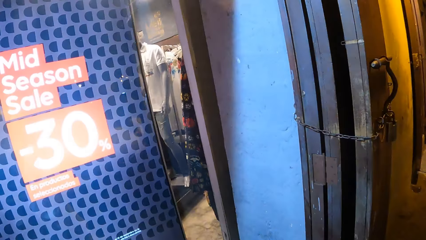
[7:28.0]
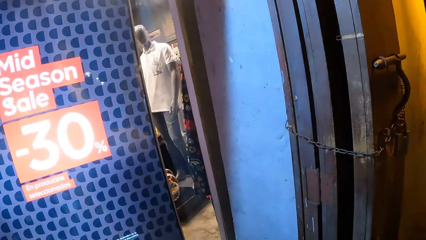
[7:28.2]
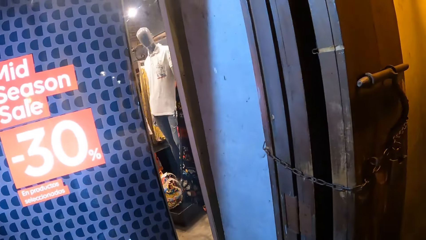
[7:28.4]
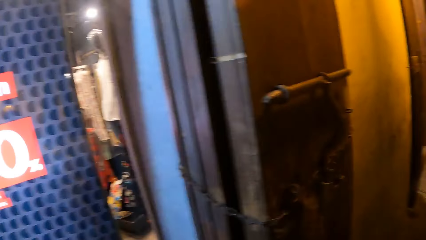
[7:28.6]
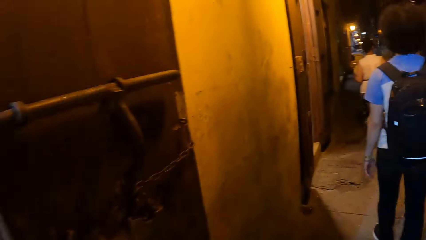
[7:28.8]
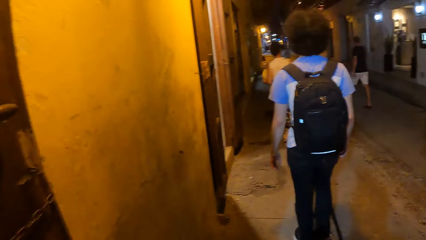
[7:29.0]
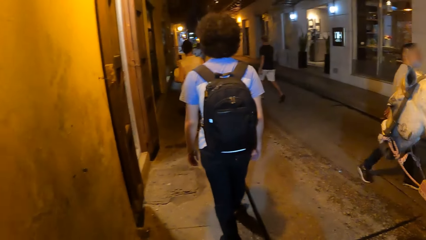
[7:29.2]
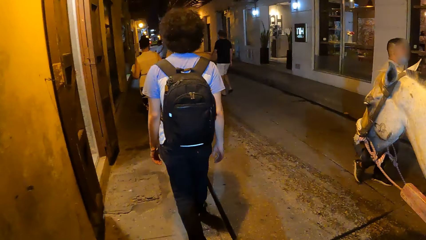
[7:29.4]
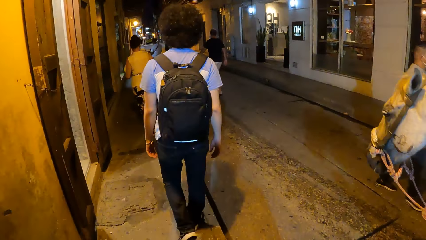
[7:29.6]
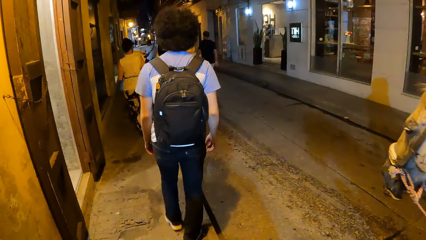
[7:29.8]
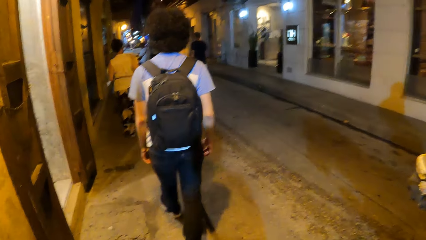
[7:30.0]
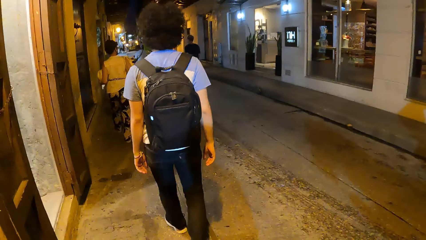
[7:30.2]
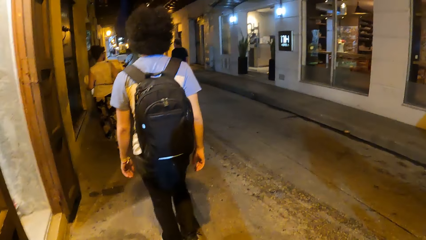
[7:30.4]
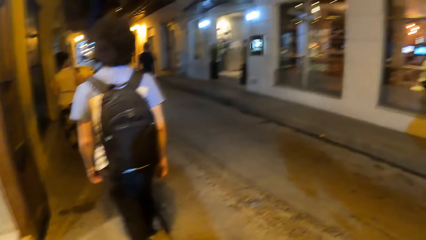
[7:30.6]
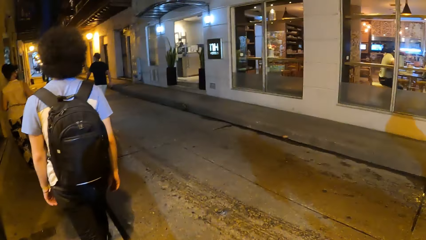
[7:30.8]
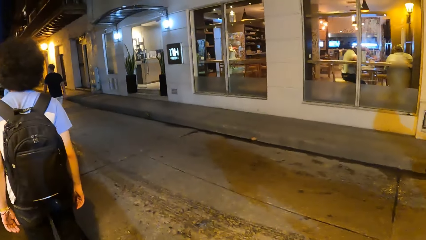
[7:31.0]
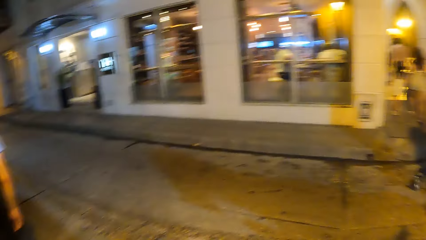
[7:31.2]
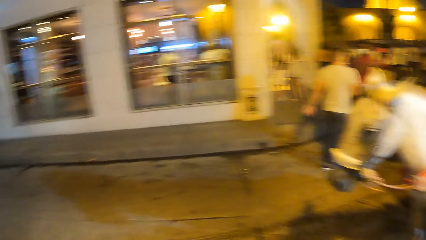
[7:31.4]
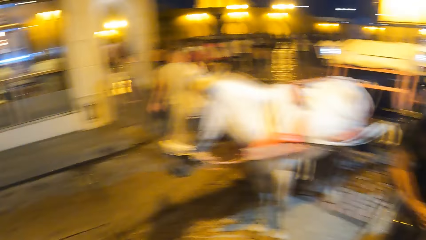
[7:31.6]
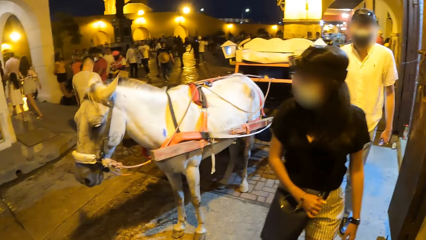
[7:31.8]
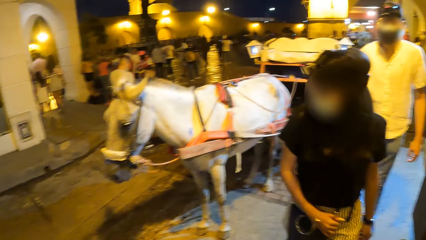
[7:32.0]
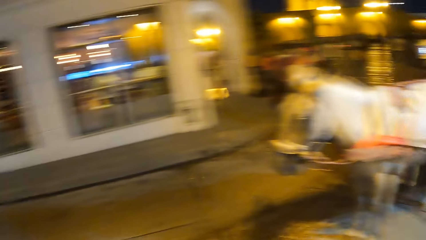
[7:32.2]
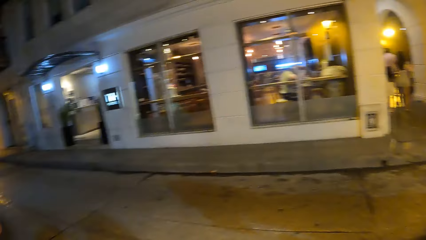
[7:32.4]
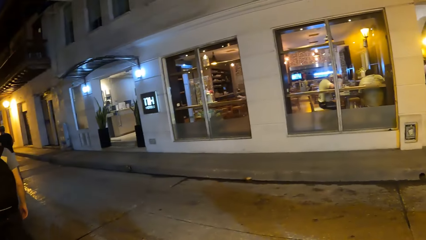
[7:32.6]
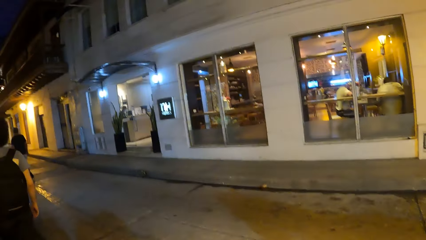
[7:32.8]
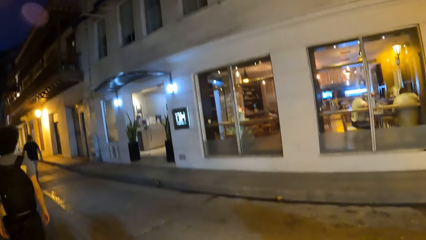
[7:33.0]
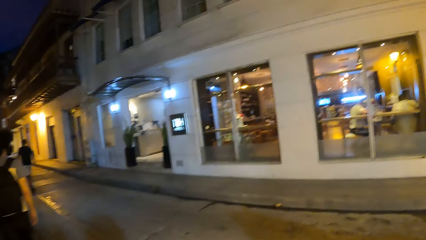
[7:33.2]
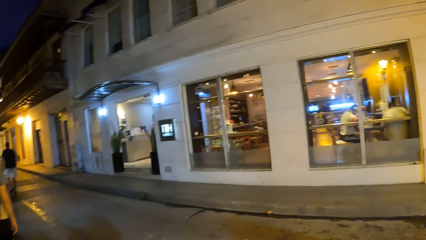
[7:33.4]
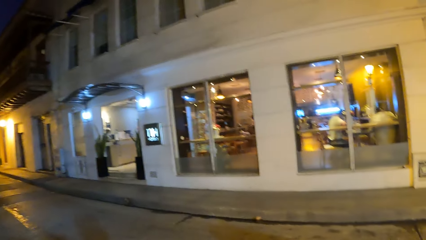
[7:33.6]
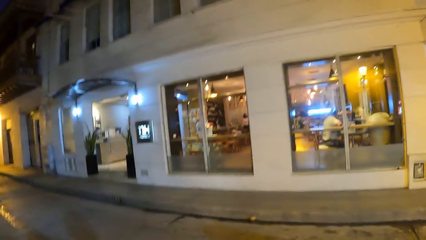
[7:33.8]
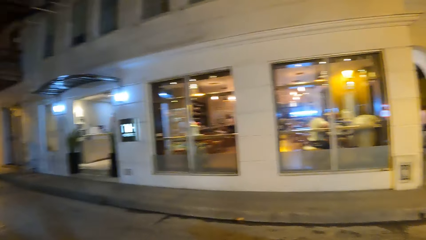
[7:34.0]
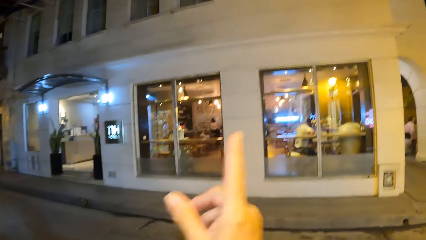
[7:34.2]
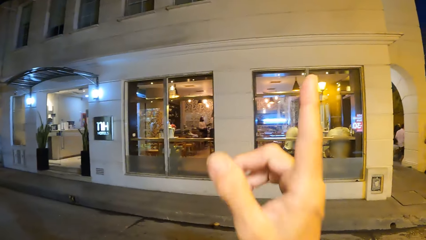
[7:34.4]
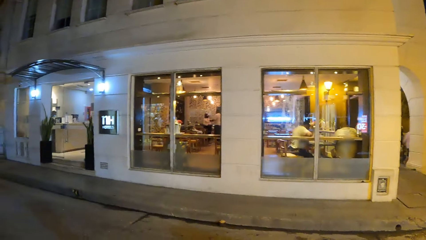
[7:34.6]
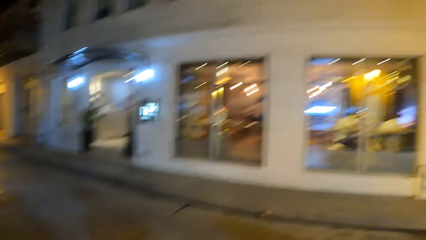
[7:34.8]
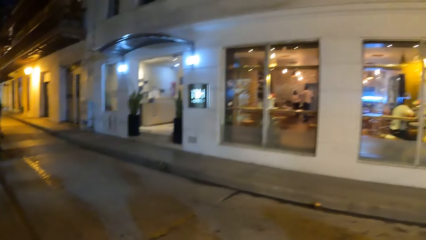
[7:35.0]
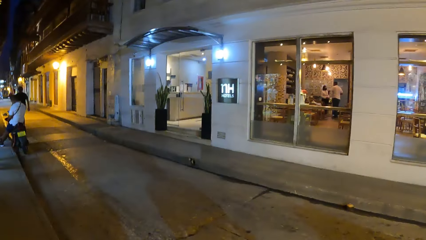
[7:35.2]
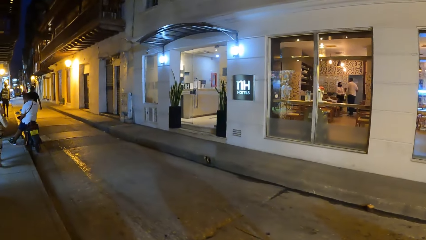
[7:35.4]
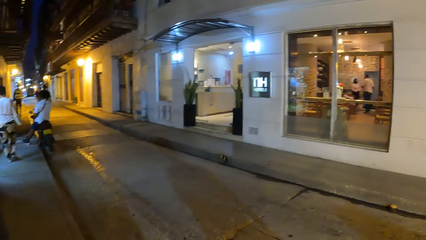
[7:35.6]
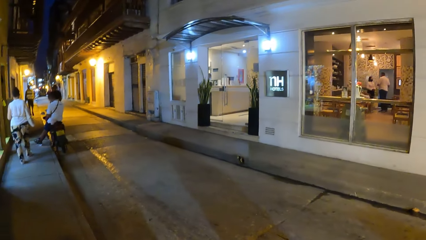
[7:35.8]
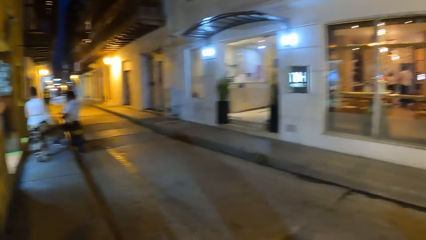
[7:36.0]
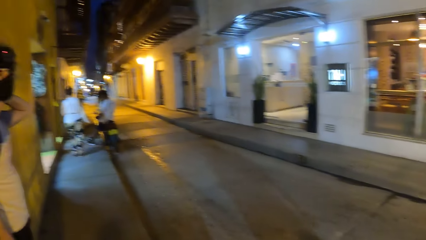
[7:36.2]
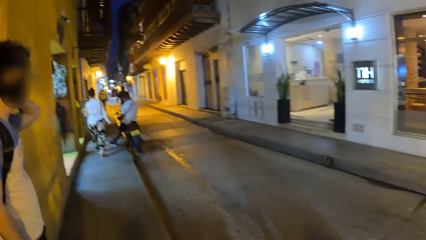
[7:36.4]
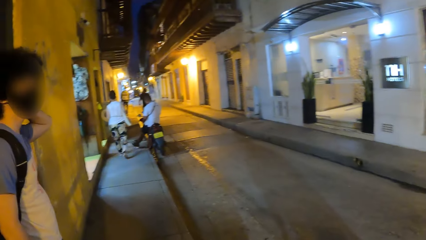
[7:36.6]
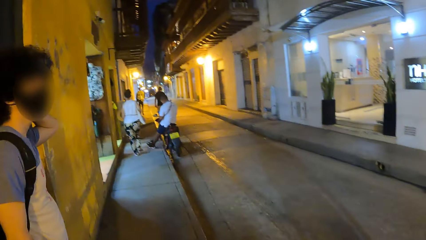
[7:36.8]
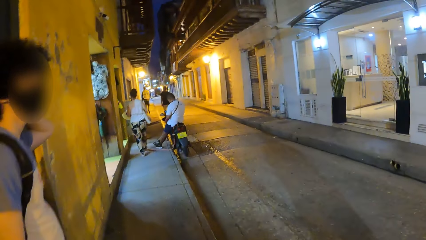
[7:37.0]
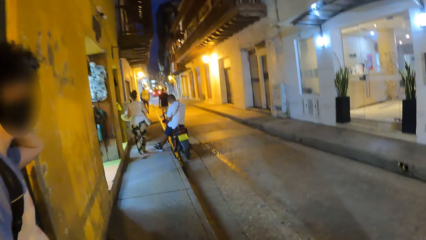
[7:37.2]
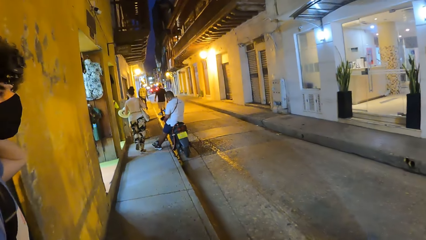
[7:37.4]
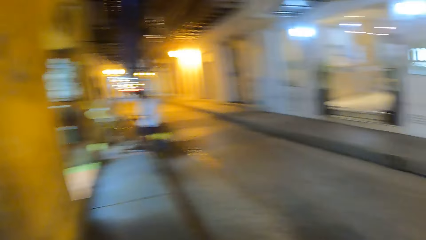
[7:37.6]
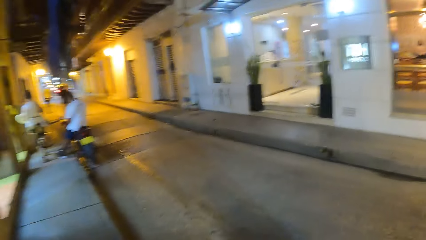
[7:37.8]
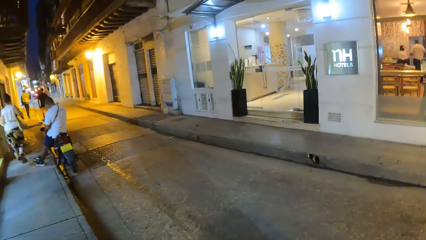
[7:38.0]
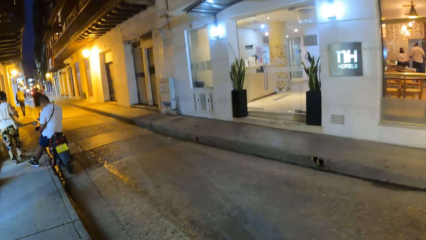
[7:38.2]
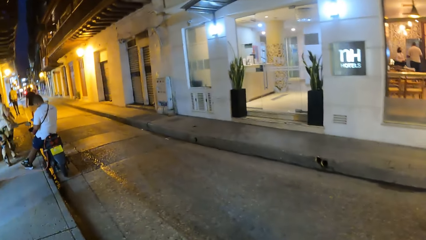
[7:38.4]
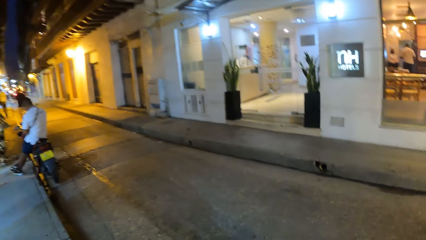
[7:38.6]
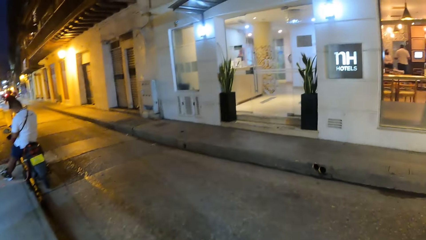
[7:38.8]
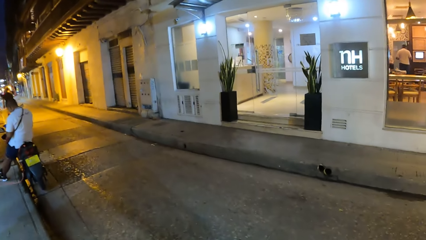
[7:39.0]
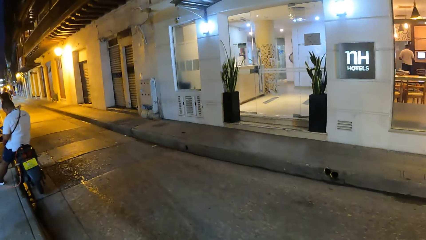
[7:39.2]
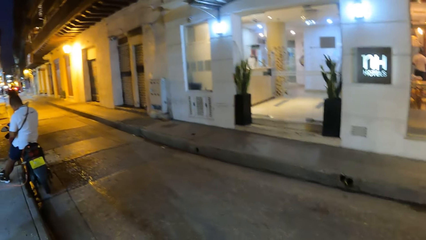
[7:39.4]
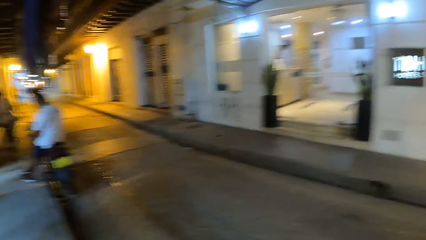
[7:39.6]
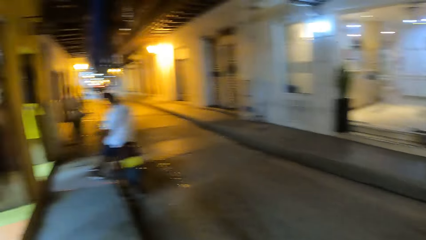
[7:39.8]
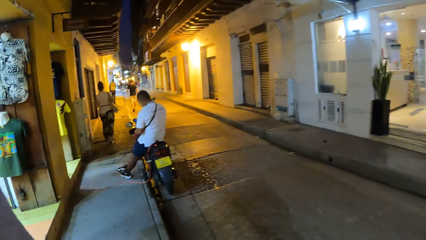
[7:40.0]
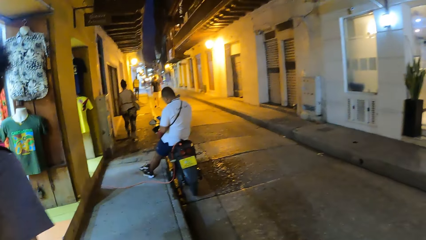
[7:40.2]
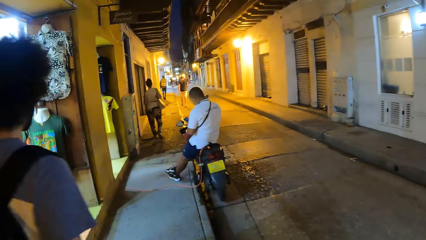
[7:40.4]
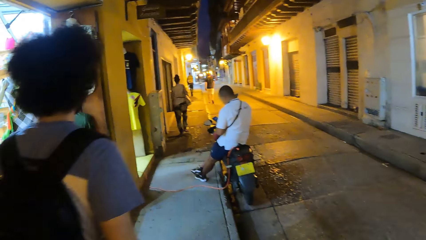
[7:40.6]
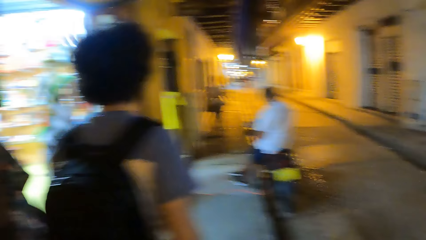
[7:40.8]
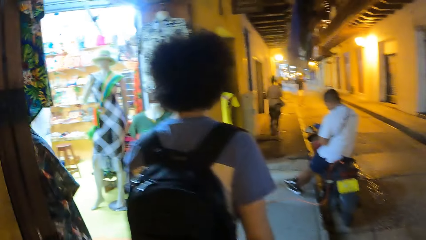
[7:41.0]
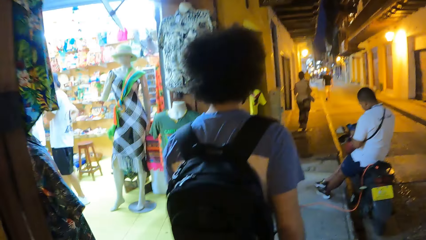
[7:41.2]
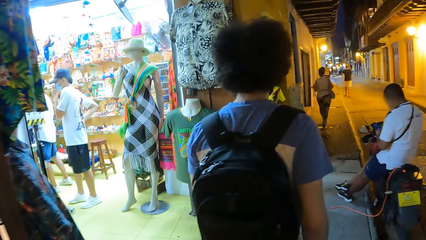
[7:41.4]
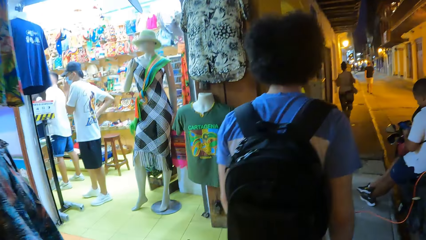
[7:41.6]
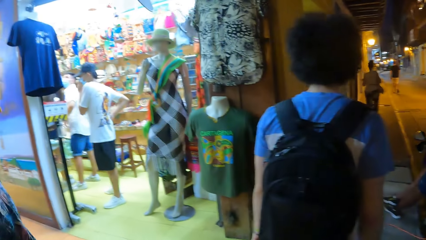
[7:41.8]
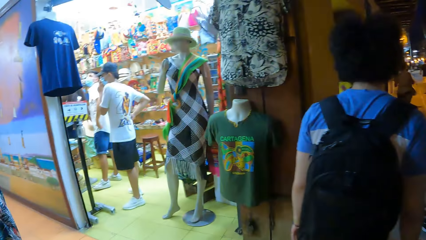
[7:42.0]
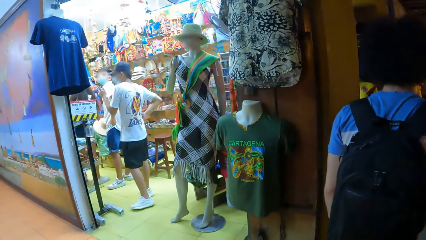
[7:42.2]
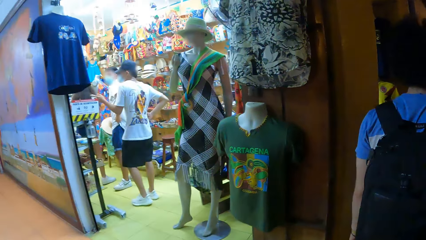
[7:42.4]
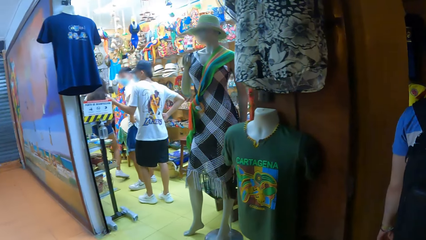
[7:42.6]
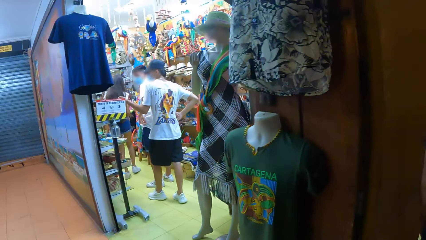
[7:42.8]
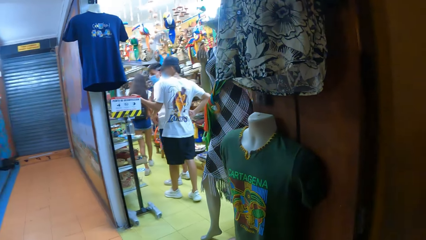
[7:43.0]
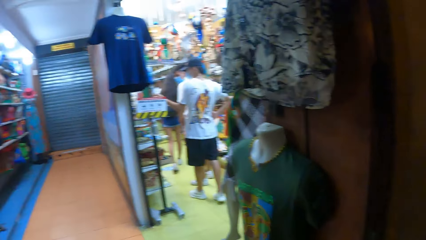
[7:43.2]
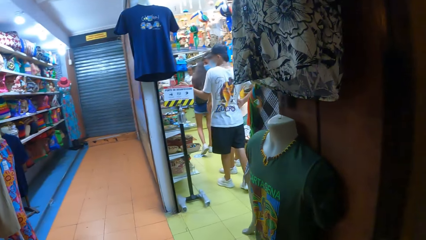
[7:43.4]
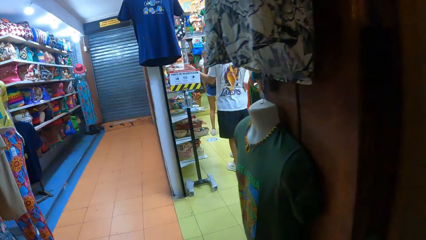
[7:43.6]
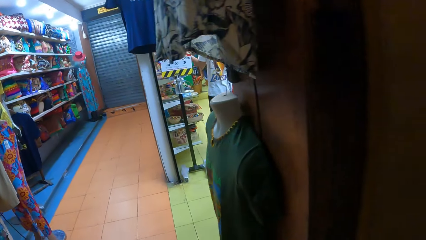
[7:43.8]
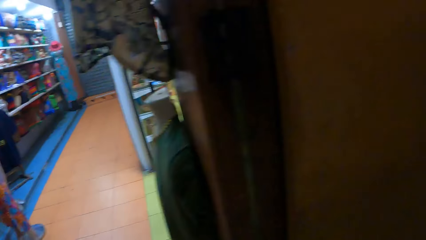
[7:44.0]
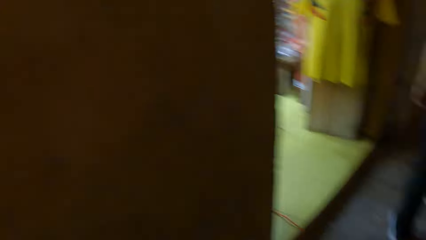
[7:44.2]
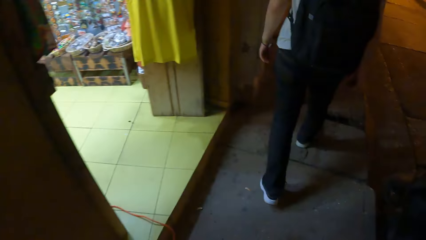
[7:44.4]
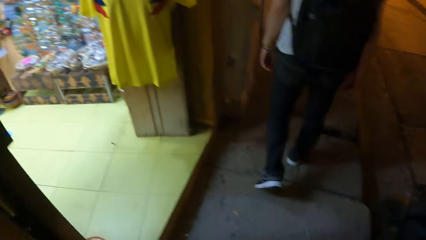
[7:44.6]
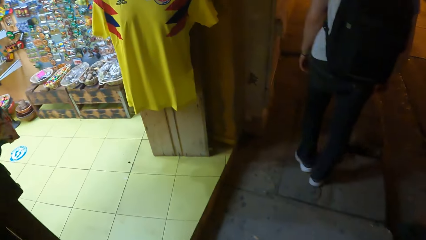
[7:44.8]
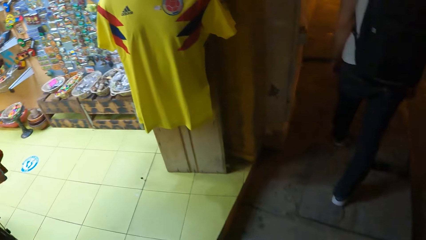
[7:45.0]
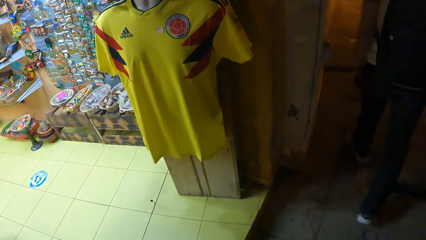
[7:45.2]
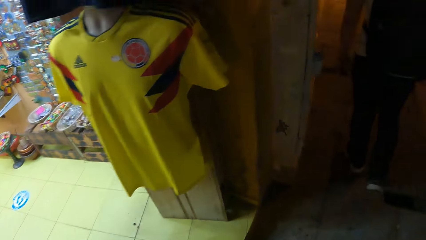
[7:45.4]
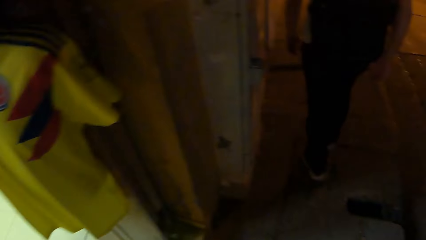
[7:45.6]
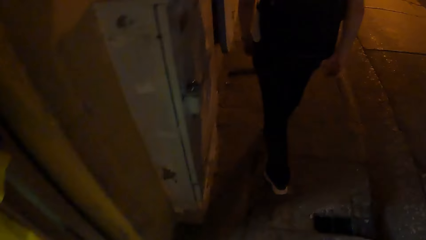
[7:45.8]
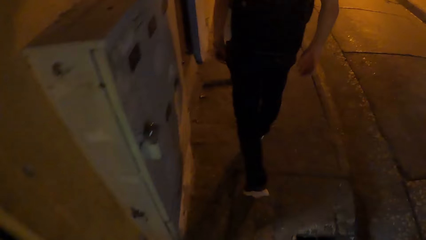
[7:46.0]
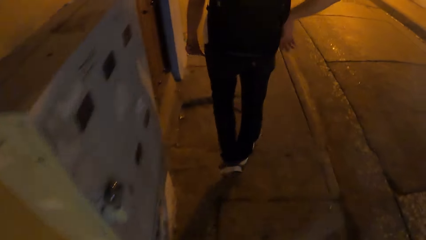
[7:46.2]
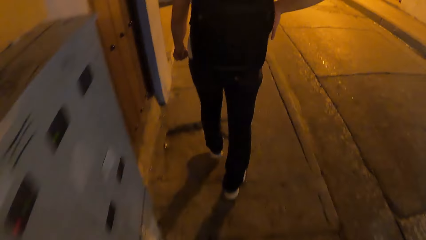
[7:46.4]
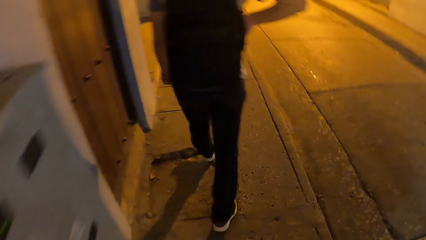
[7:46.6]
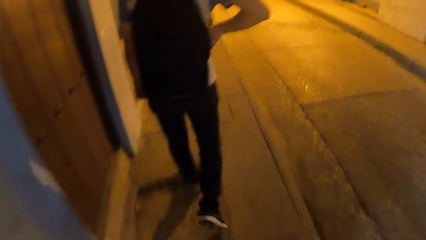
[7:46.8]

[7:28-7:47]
The camera wearer looks inside a shop. They look around the streets. They make gestures by hand. The first man touches his head. The camera wearer walks along the pavement. They look inside a shop.
